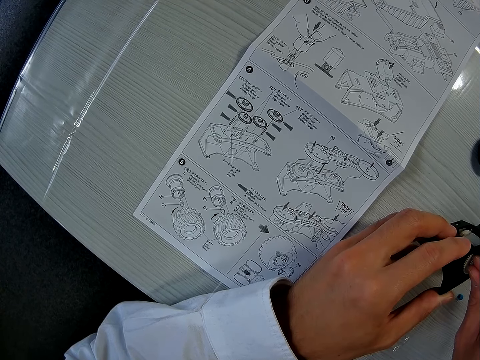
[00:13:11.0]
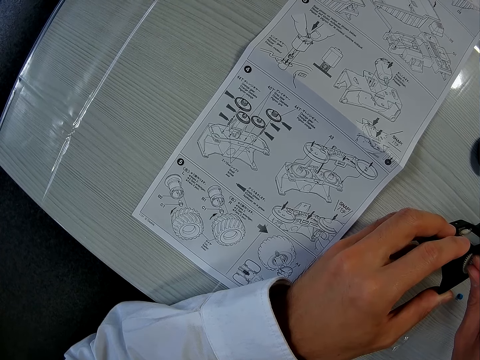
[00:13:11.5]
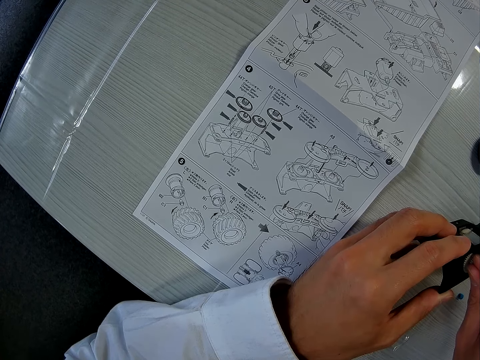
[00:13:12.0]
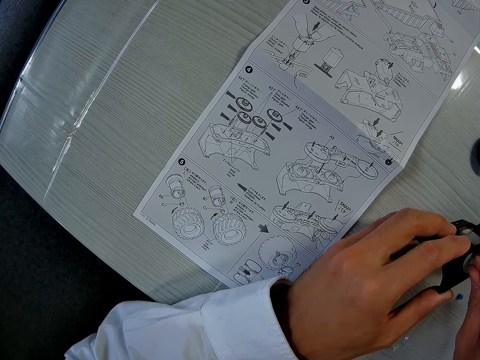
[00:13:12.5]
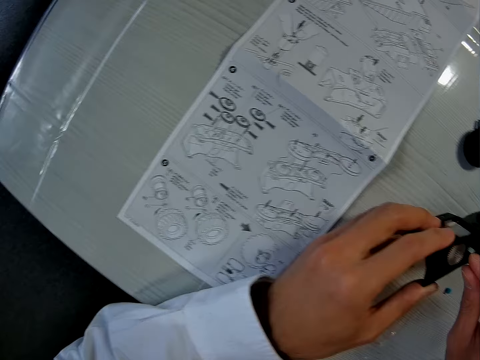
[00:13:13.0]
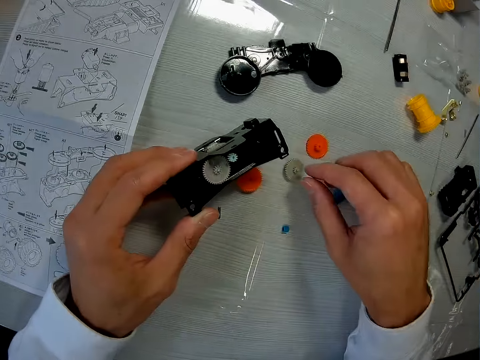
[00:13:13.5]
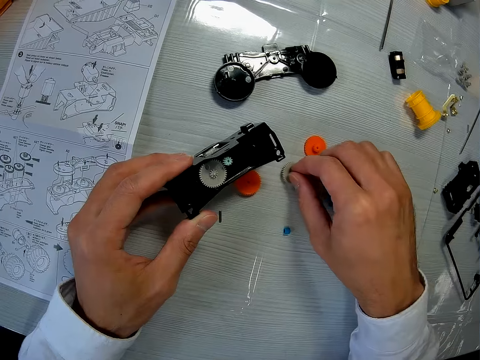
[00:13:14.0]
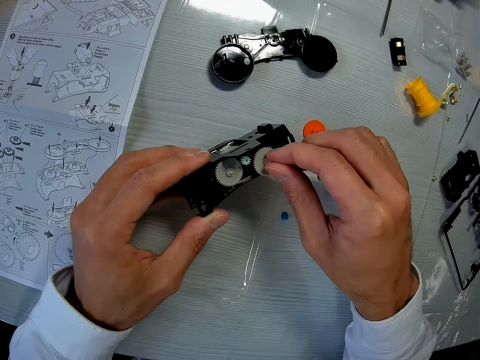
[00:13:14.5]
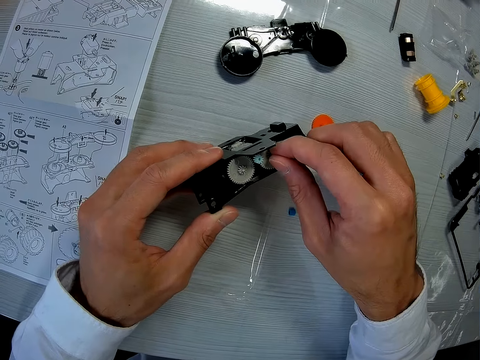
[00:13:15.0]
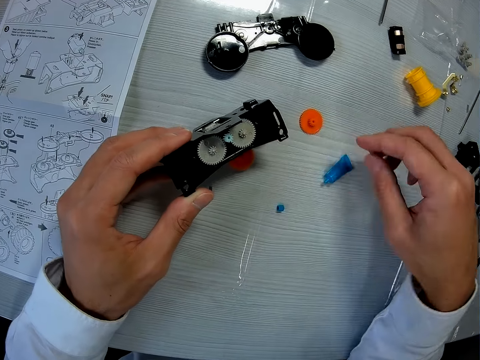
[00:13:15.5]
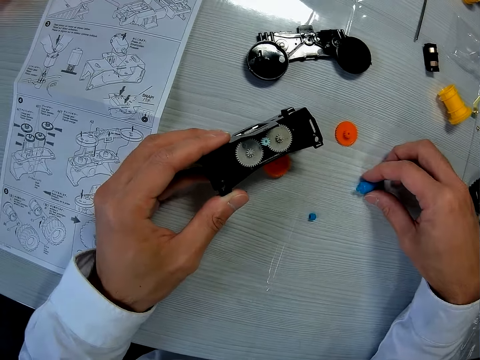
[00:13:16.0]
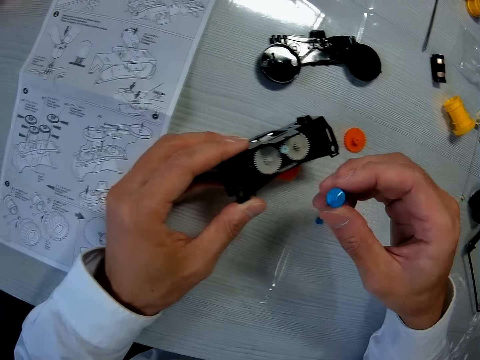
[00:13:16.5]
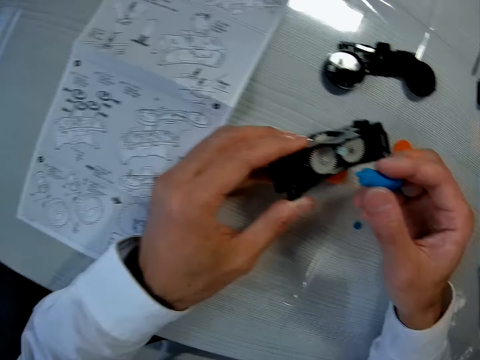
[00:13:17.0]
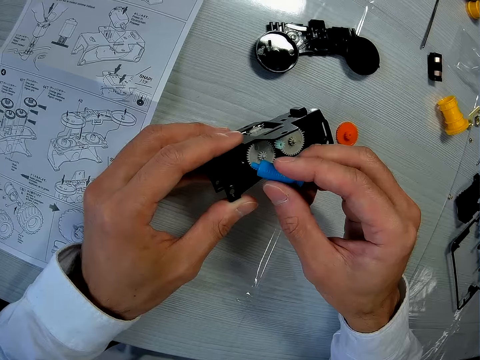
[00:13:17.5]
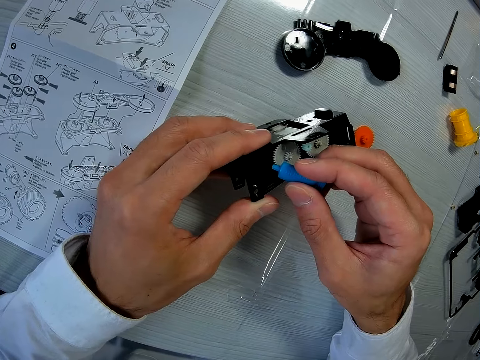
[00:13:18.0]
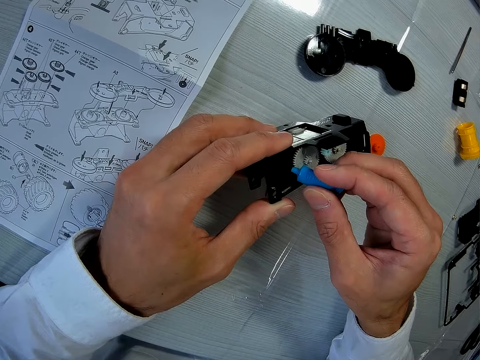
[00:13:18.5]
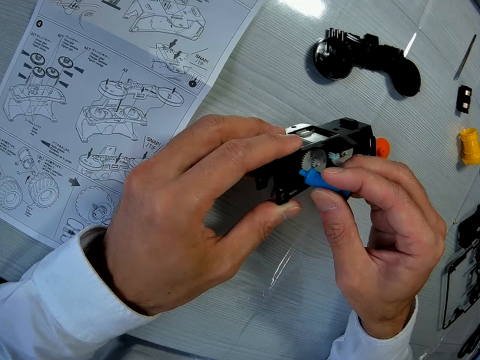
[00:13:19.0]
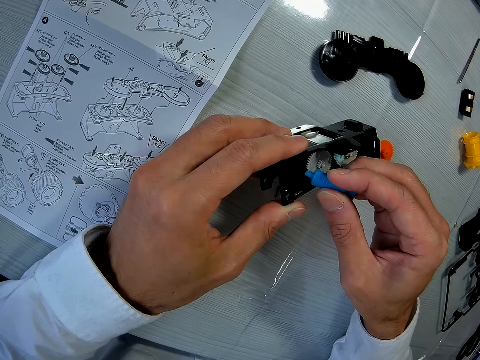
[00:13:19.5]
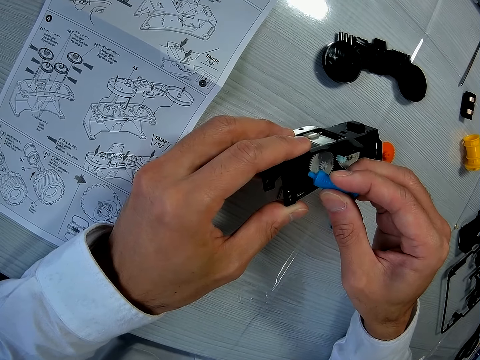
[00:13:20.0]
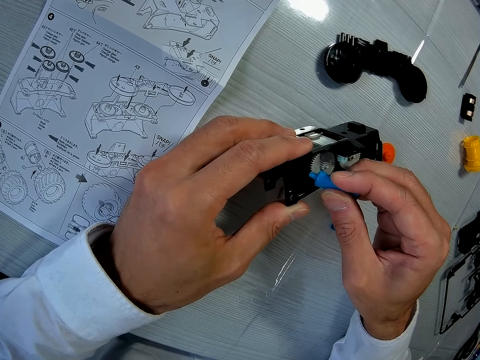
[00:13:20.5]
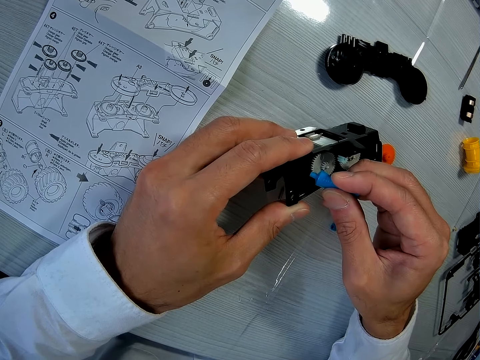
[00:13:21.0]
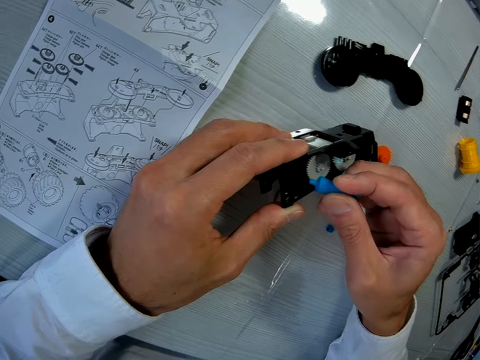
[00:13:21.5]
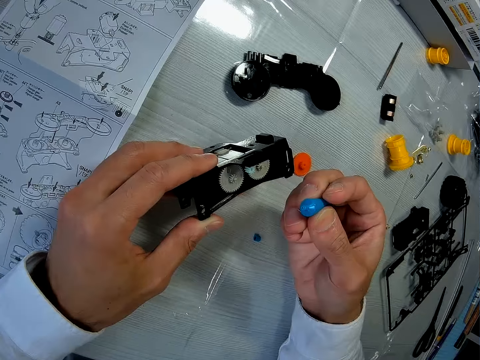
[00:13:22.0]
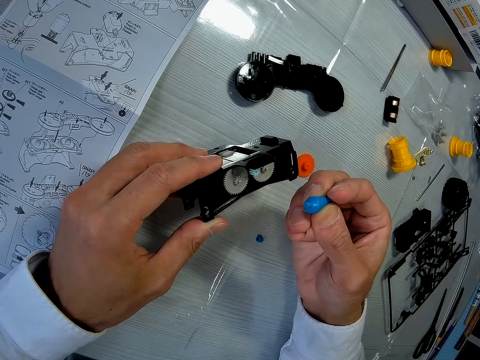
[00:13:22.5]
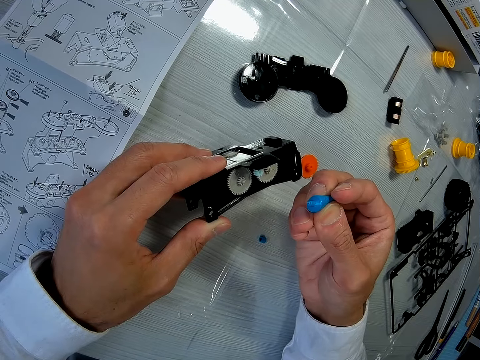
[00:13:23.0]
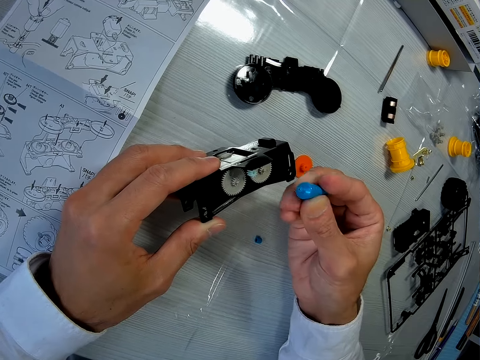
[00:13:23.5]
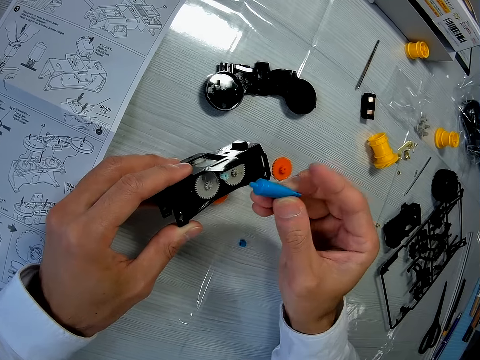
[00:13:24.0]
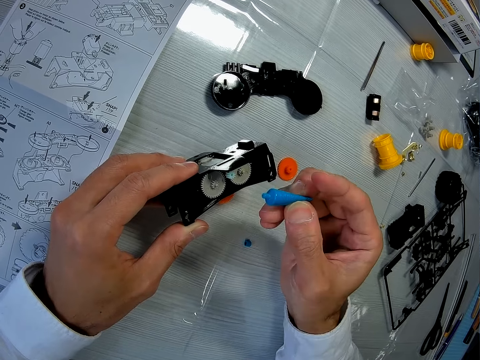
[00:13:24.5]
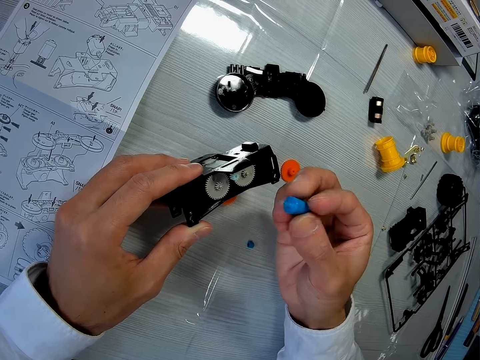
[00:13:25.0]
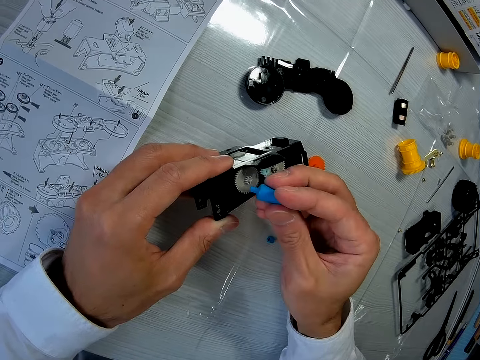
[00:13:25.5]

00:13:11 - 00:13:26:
The camera wearer picks the part of the toy car or plastic model on the table with his right hand. He couples the parts of the toy car together. He picks the tube on the table with his right hand. He fixes the plastic model. He applies the content in the tube on the part of the toy car.

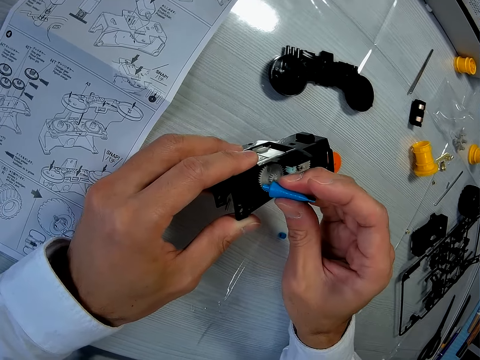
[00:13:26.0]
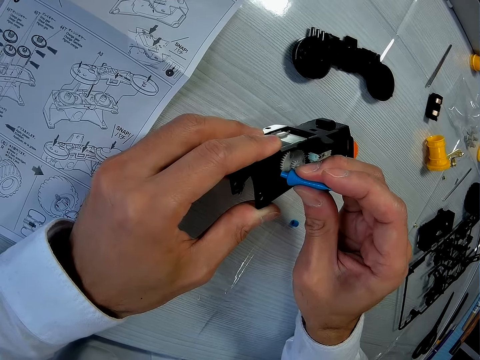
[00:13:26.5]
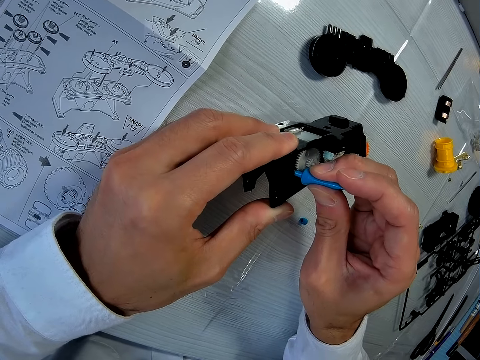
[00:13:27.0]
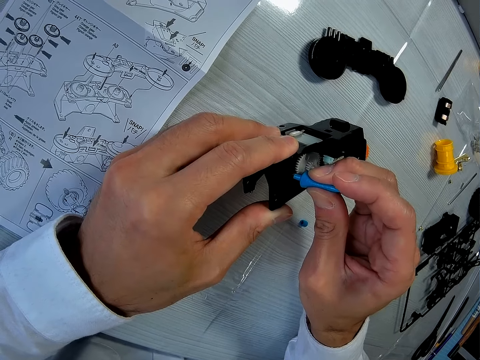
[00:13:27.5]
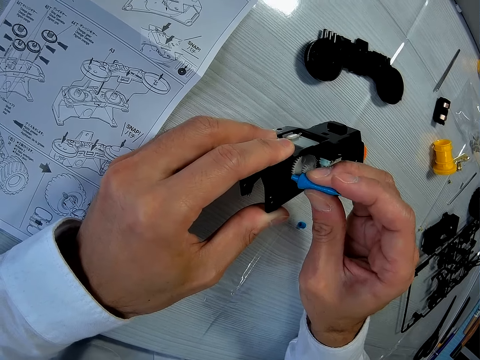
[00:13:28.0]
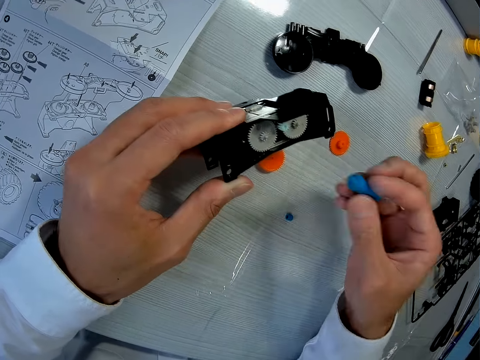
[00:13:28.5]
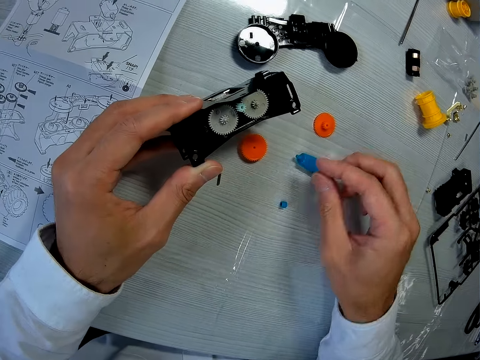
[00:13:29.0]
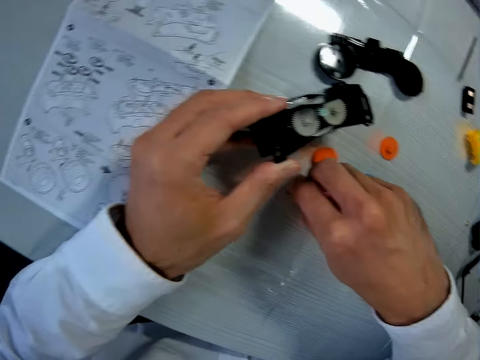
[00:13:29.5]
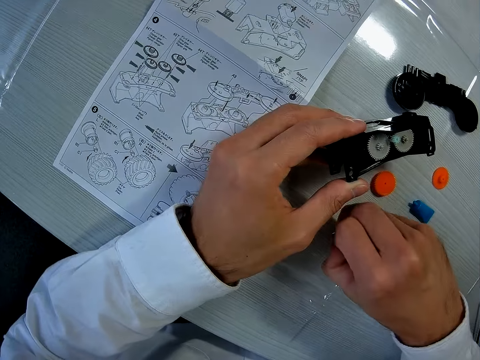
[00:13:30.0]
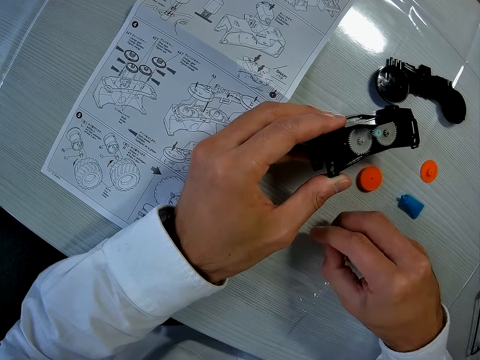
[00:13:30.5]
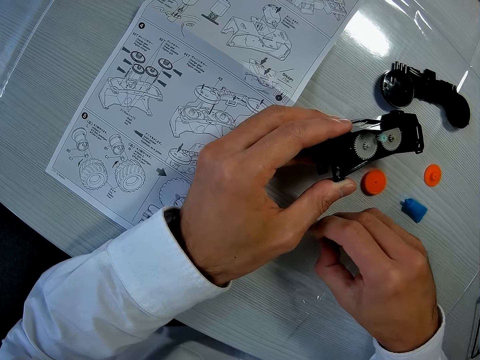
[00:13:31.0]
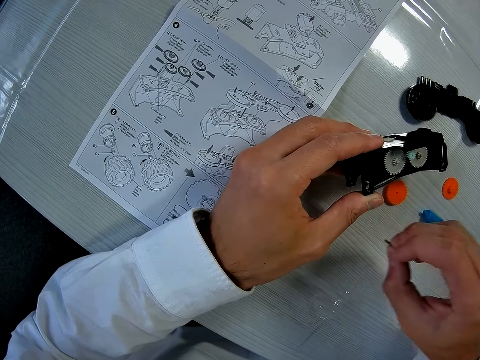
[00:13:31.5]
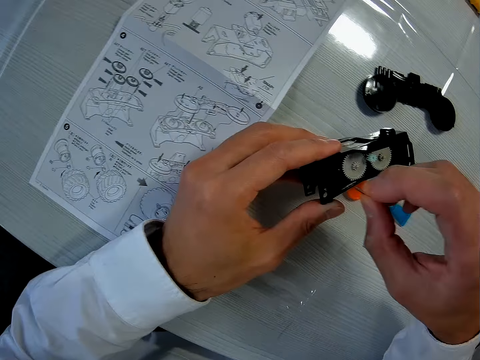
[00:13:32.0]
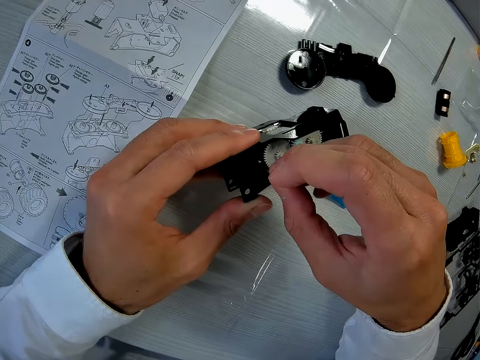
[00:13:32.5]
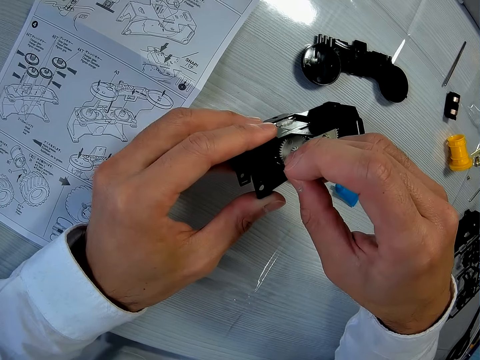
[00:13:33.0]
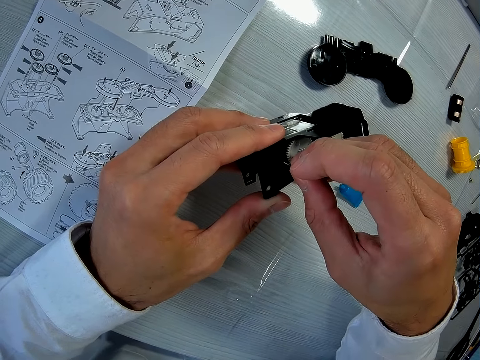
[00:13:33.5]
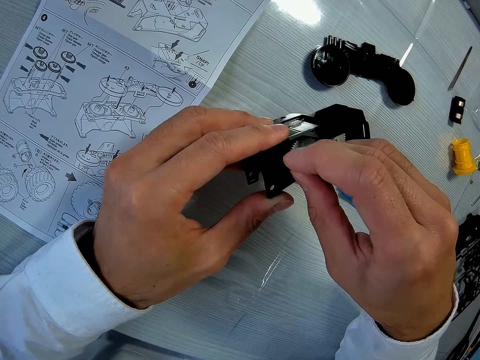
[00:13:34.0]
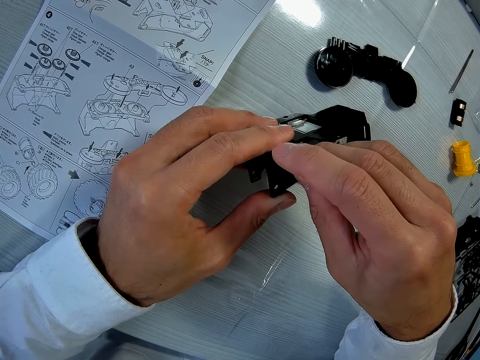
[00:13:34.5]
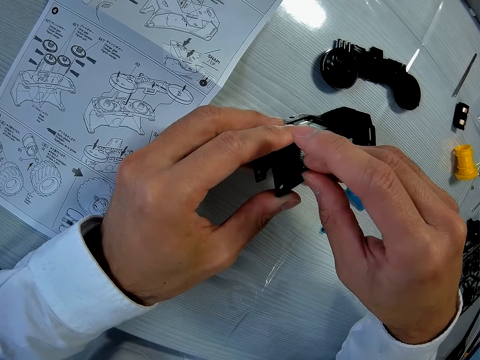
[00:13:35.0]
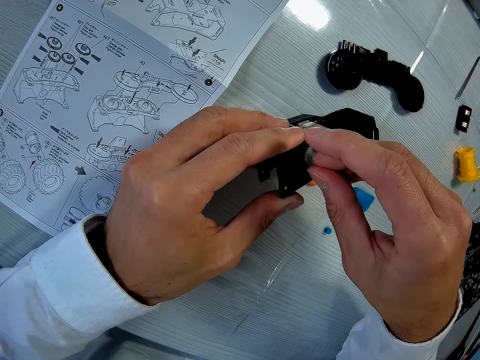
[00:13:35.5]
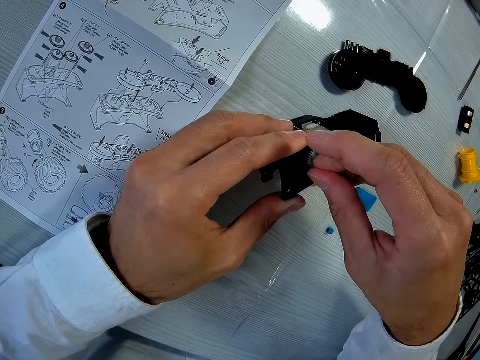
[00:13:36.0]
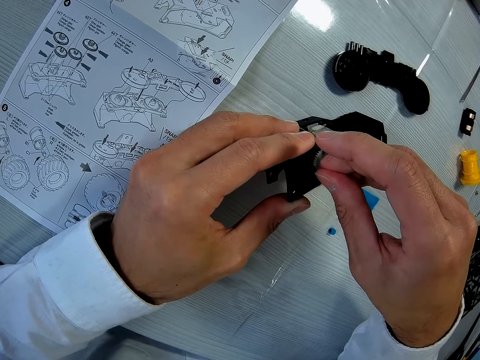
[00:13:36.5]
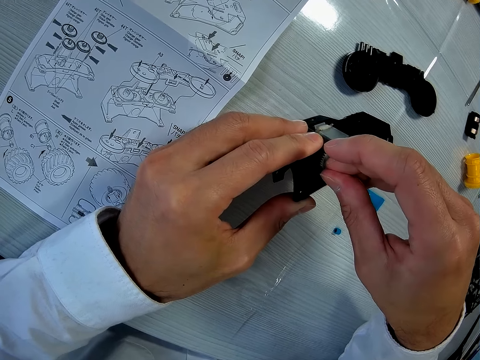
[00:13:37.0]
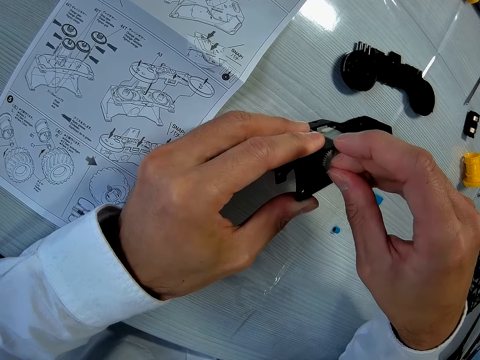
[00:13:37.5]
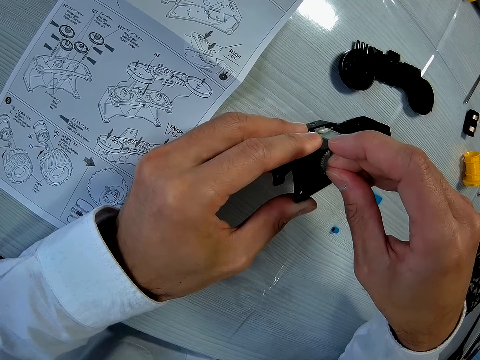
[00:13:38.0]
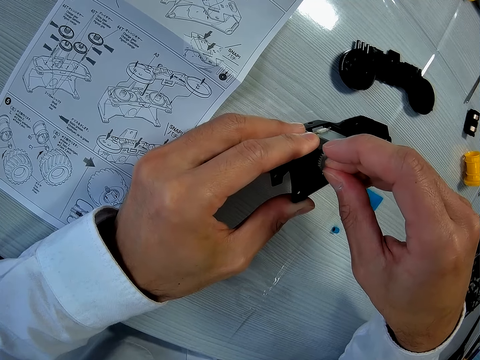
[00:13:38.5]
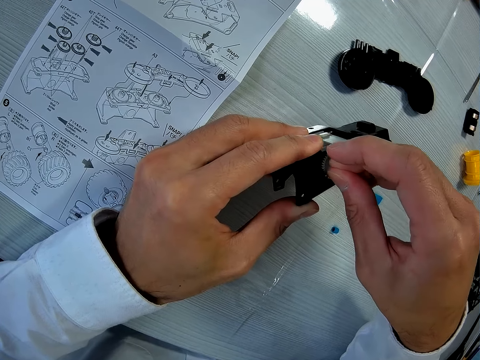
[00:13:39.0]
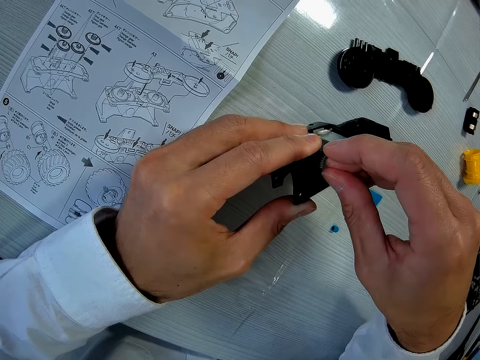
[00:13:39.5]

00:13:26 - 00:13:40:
The camera wearer drops the tube on the table. He picks the part of the toy car on the table with his right hand. He inserts the part of the toy car into another part of the toy car.
